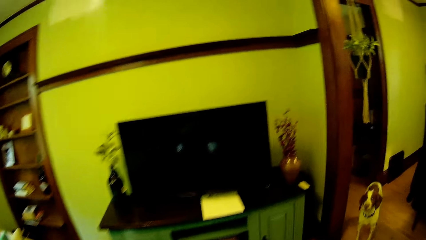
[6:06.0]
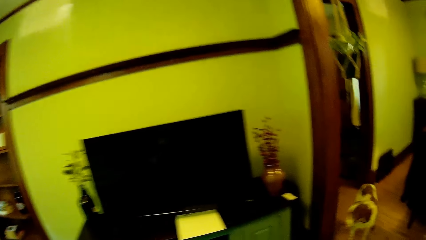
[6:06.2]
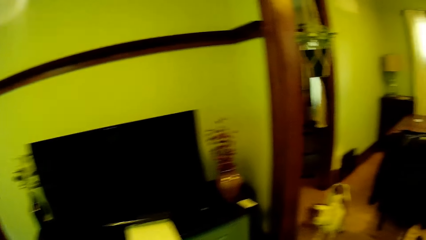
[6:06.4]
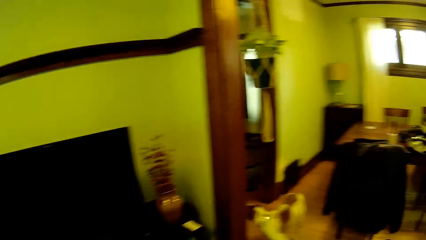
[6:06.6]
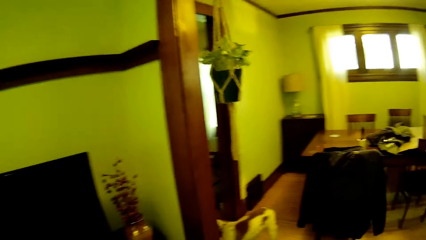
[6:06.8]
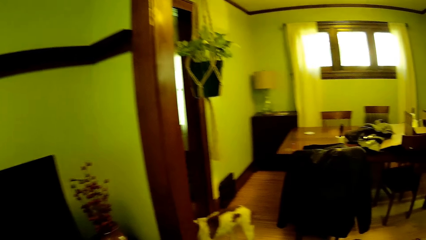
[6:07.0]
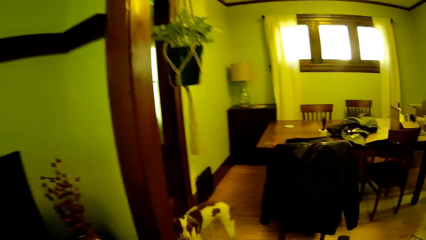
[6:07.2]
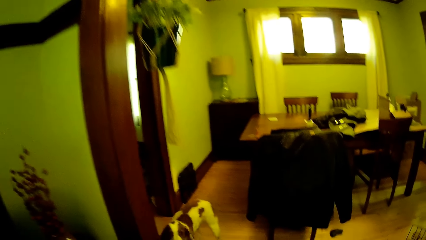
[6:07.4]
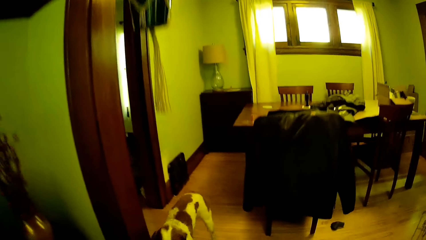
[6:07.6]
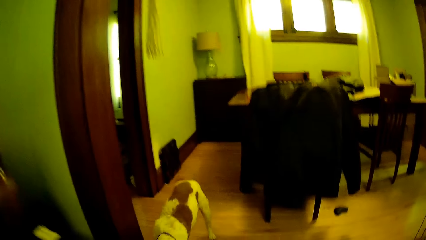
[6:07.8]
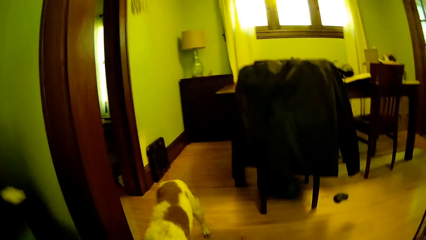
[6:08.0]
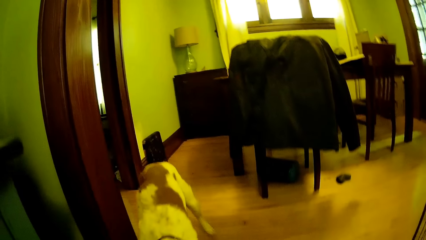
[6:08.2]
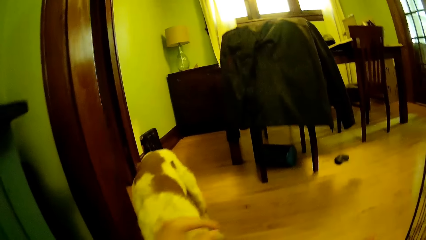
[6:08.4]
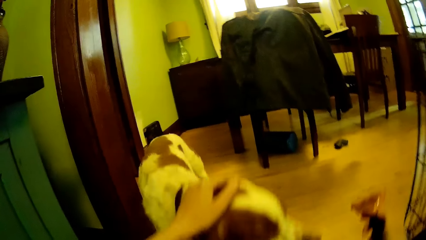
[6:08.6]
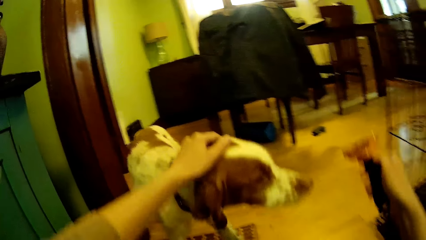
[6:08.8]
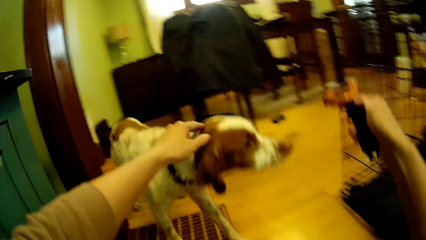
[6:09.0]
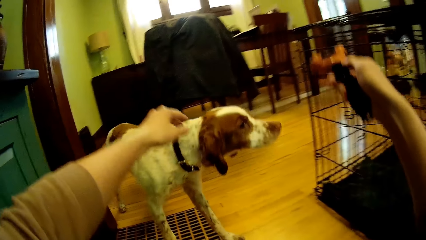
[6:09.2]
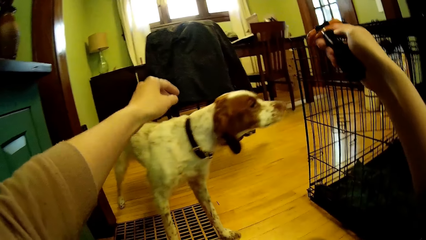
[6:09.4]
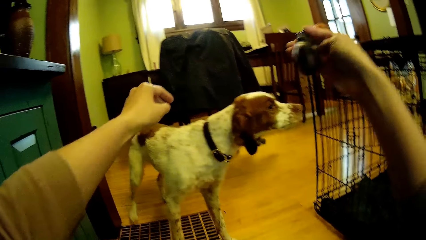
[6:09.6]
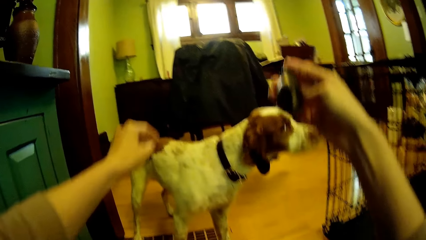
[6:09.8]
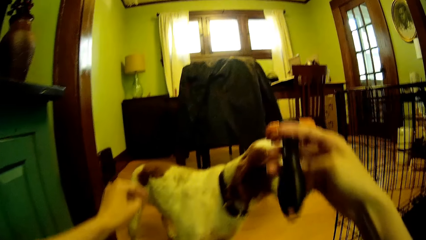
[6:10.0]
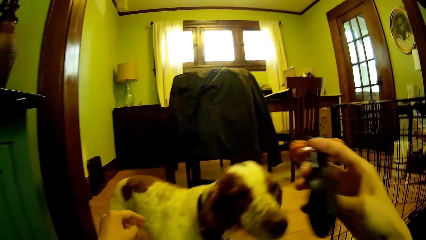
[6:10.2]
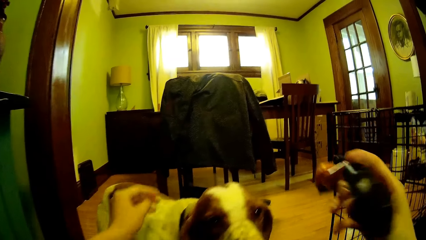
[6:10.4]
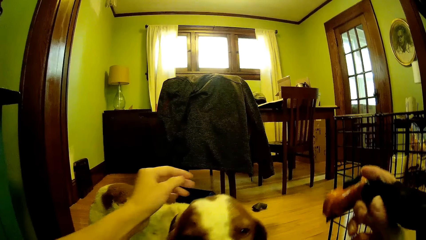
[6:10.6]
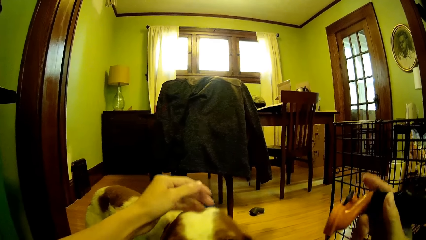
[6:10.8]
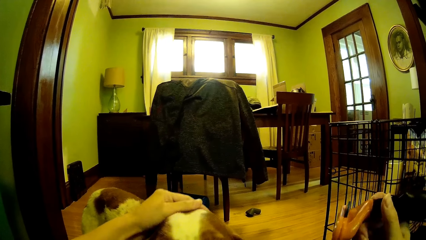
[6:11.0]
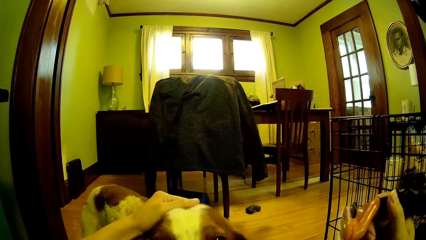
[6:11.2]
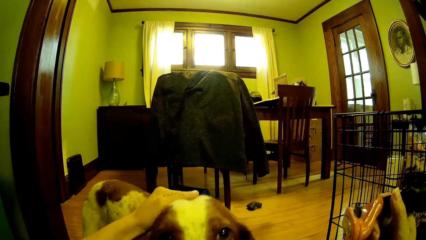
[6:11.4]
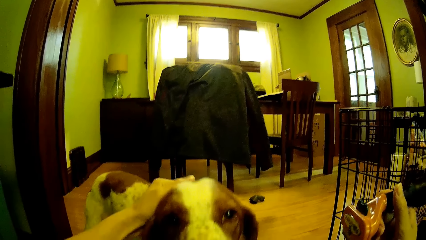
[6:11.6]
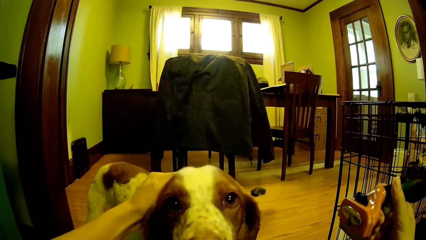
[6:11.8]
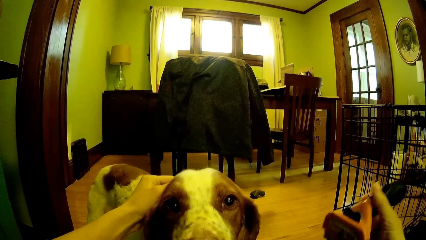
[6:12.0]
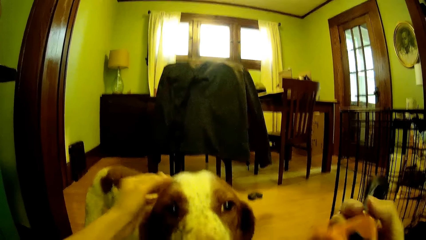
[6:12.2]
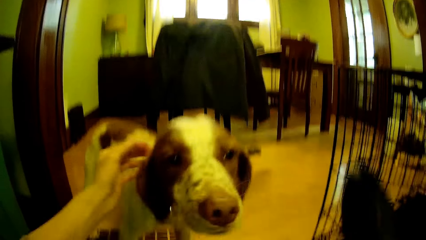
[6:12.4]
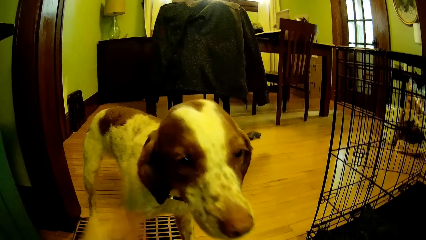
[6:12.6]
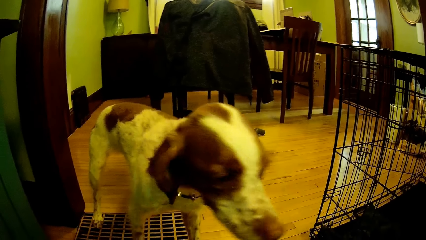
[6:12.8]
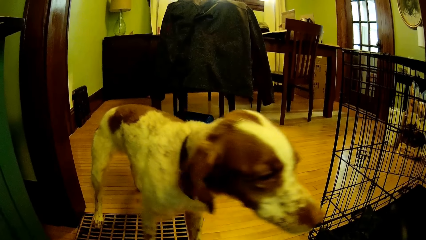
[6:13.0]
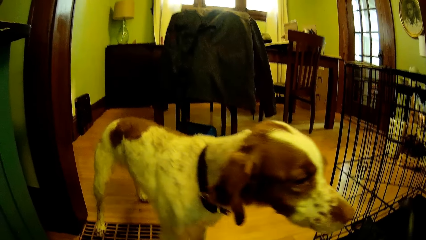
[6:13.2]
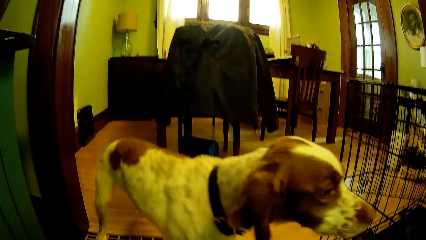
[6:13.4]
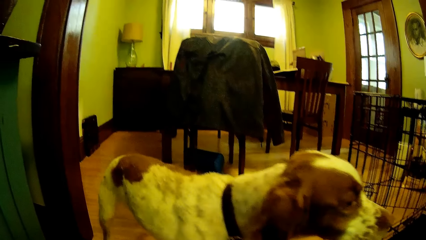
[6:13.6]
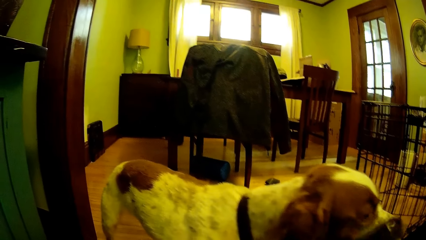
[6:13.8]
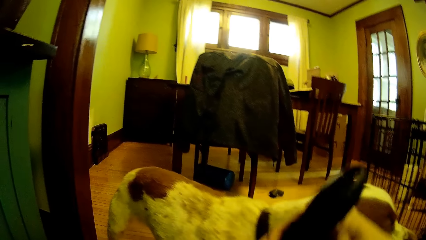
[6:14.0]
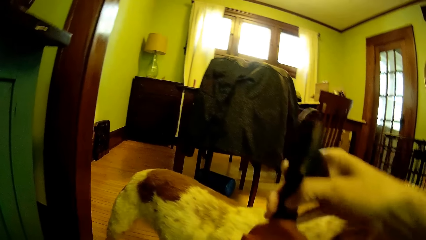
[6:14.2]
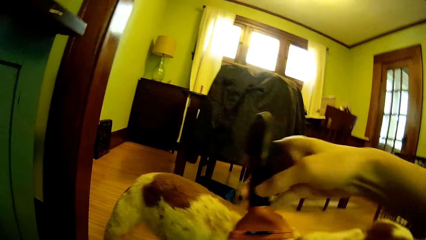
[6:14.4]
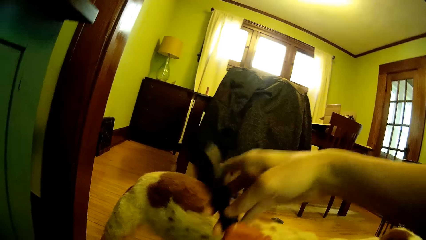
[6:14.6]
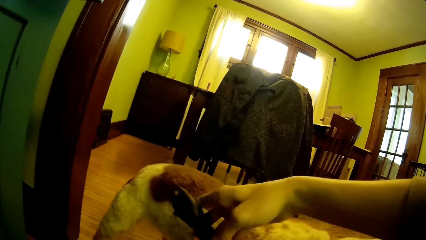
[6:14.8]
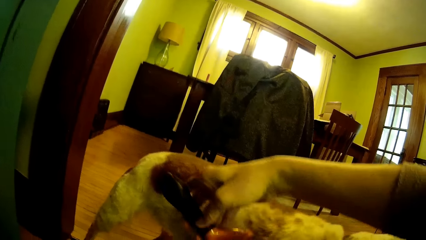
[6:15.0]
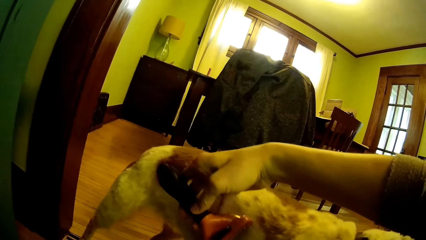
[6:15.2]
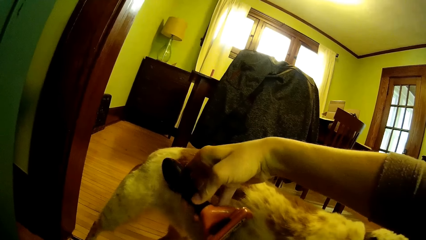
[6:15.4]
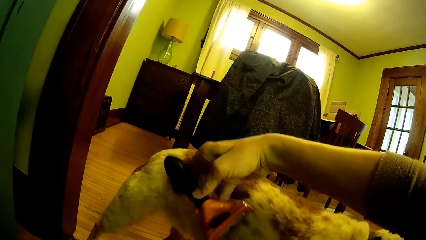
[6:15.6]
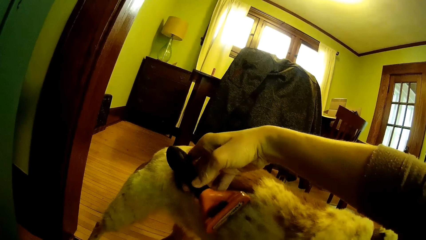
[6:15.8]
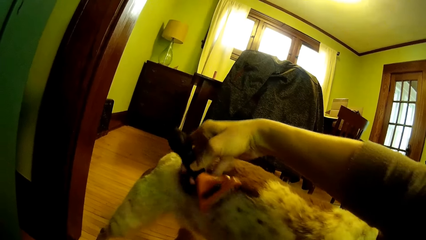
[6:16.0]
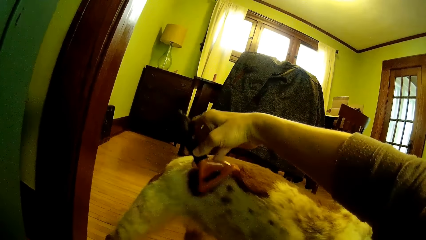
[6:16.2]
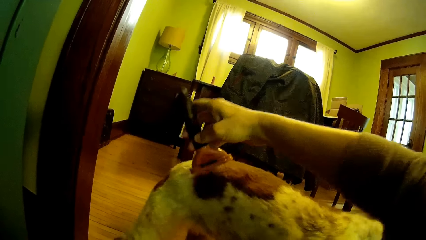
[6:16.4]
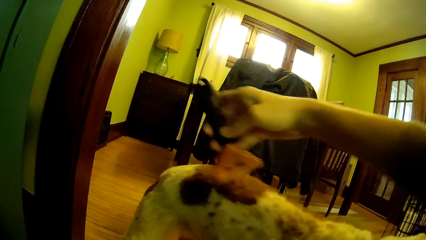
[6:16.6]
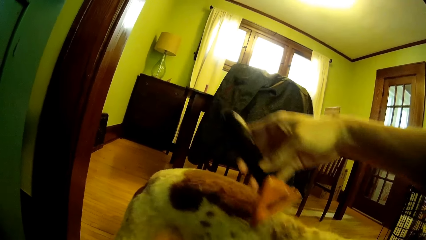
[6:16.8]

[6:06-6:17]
The camera wearer touches a dog with his left hand. He holds a de-shedding brush with his right hand. He removes his left hand from the dog. He stretches both hands. He holds the dog. He touches the dog with his left hand. He removes his left hand from the dog. He shaves the dog with a shaver. He scrapes the dog's body with the de-shedding brush in his right hand.

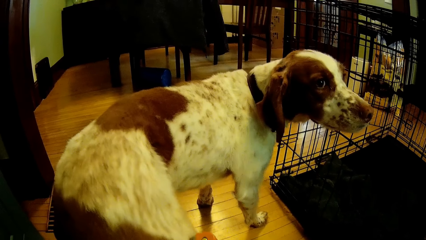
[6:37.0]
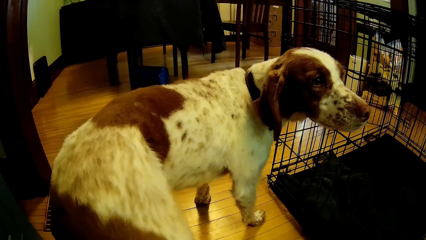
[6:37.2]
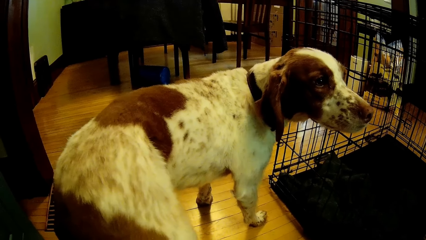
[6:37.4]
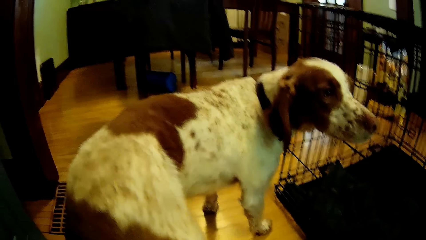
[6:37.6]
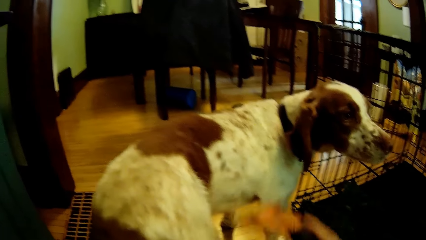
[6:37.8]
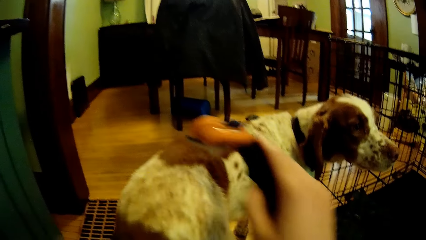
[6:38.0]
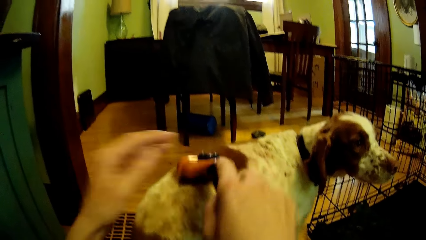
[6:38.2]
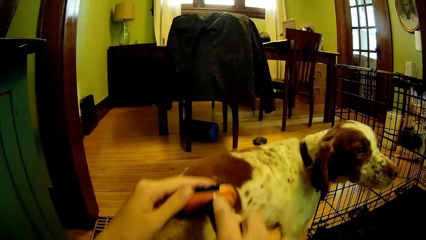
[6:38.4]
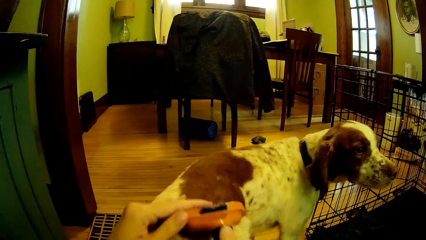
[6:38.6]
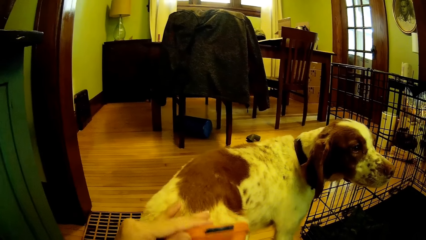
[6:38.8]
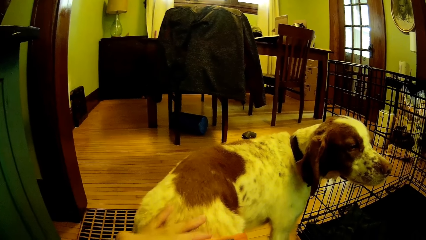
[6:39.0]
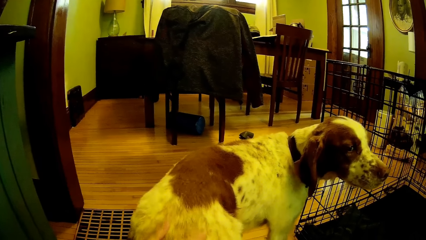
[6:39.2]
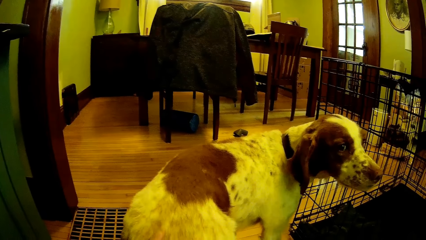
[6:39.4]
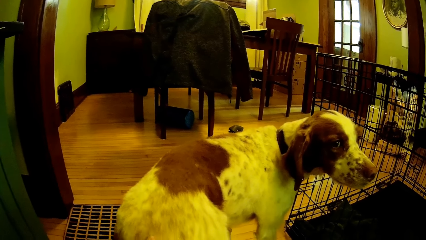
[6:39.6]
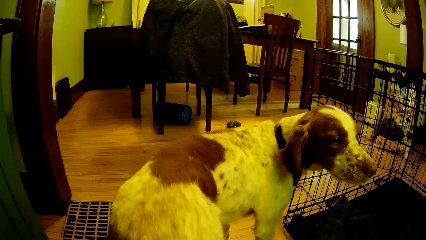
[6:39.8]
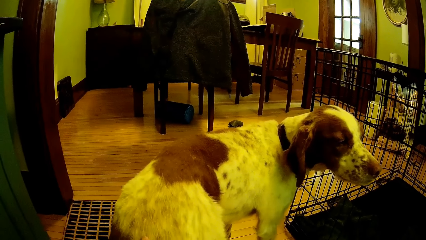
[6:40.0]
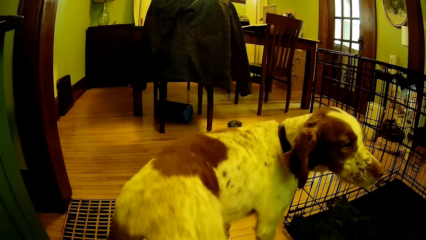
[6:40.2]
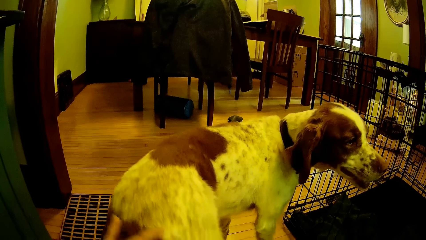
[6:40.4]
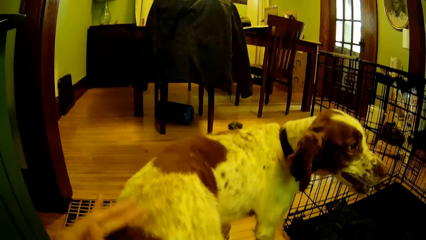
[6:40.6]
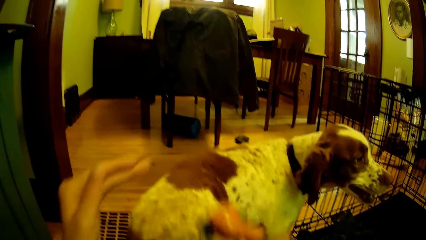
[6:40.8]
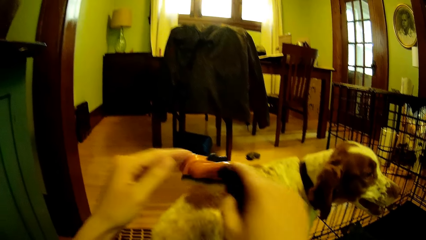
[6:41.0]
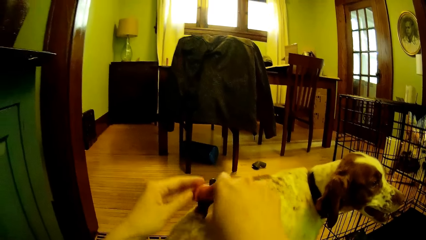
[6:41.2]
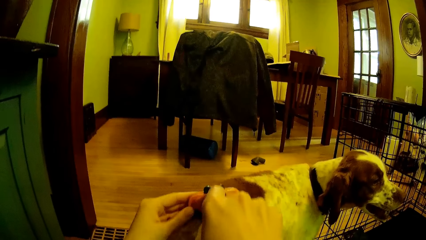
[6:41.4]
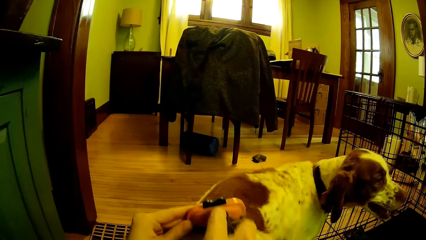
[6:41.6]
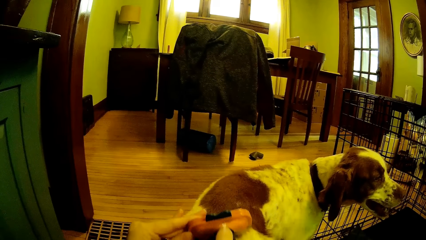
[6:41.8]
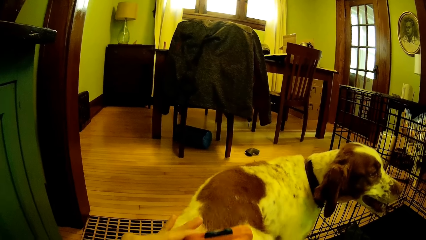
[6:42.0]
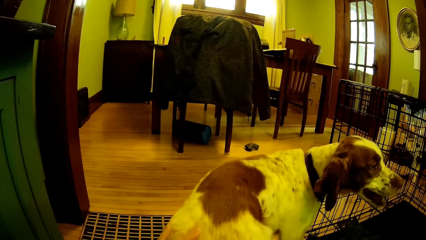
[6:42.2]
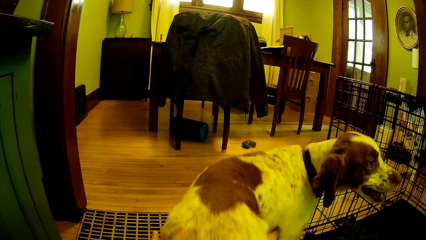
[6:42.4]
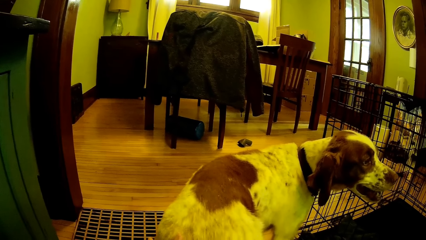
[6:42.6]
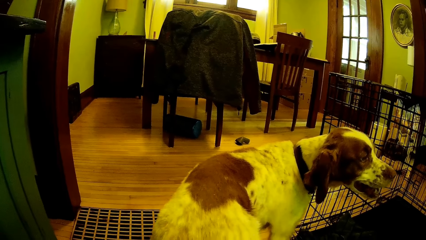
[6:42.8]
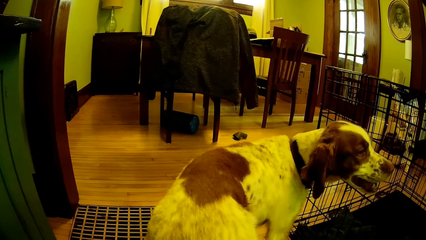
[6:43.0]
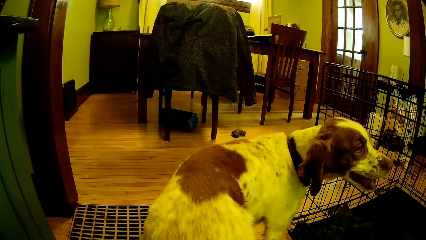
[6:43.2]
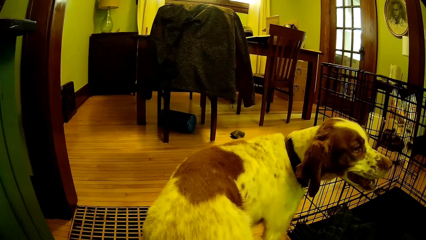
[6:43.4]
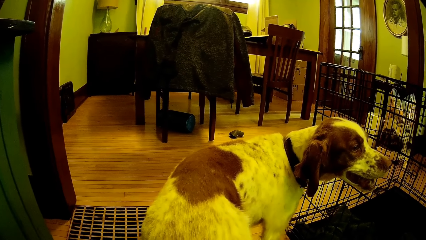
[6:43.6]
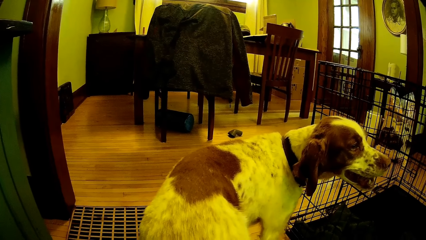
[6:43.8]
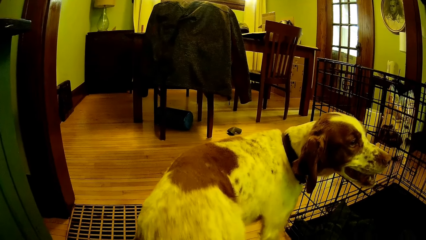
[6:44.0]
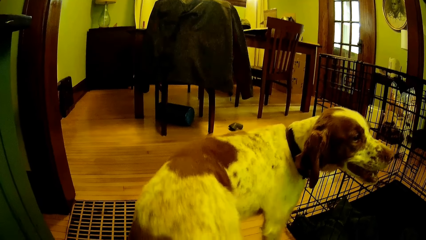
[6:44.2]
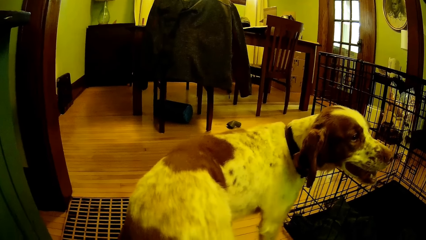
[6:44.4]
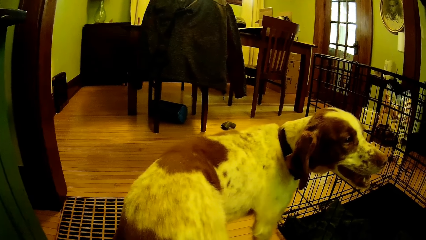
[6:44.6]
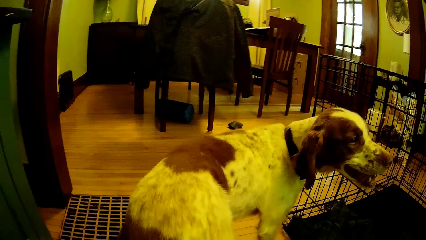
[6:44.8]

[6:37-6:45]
The camera wearer touches the dog with both hands.
